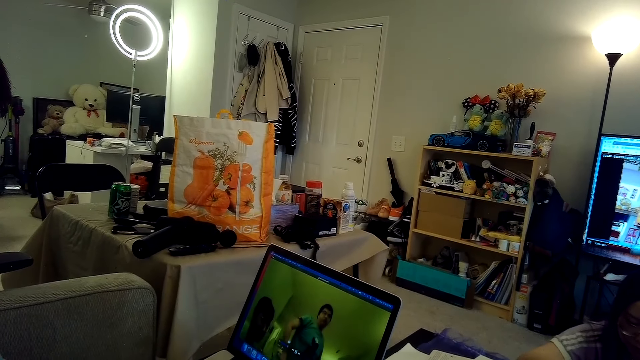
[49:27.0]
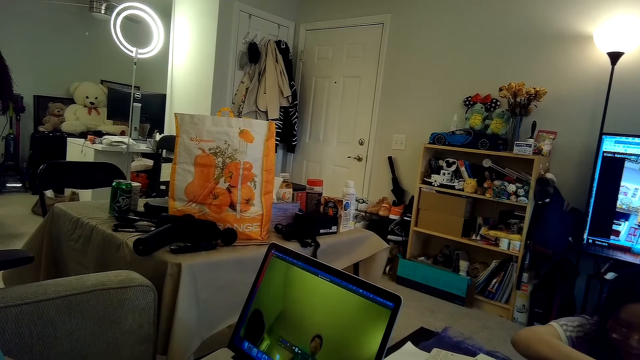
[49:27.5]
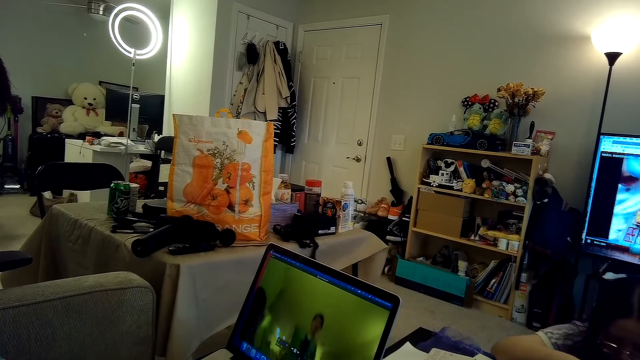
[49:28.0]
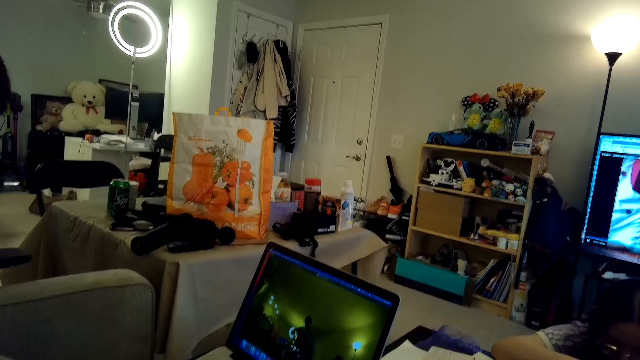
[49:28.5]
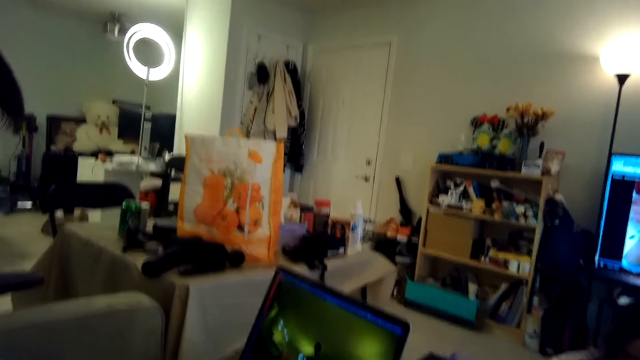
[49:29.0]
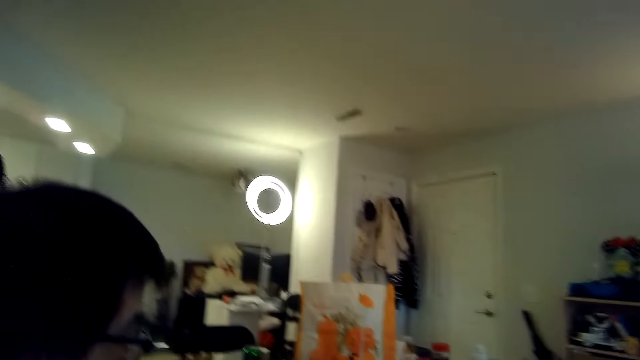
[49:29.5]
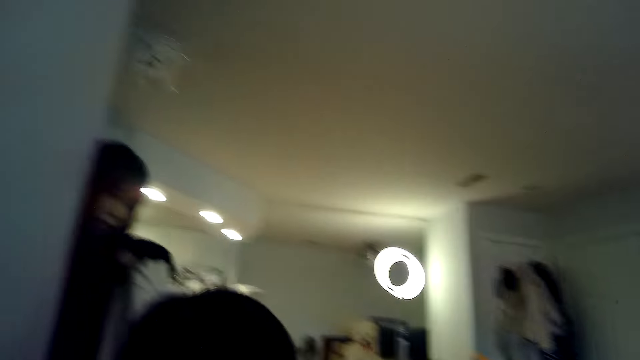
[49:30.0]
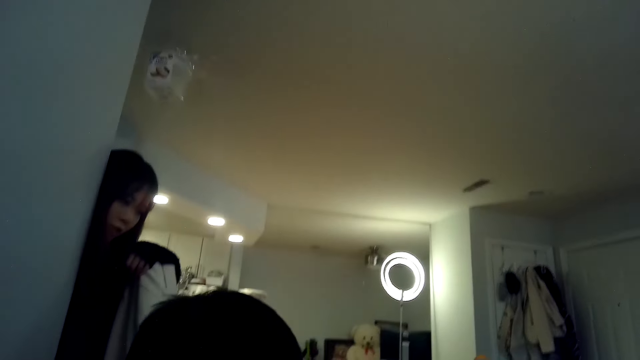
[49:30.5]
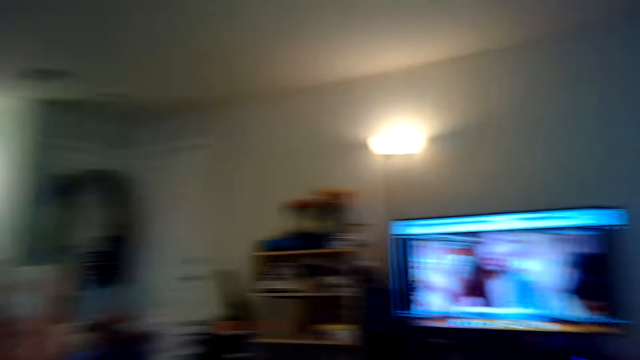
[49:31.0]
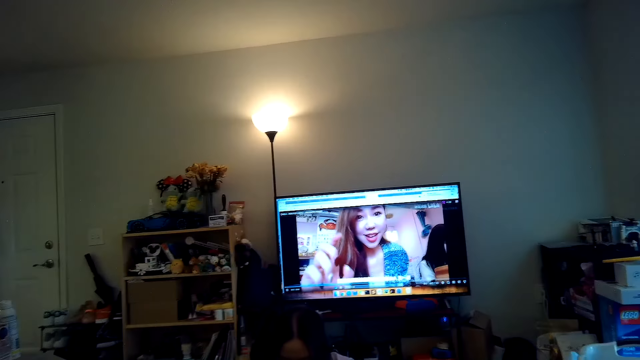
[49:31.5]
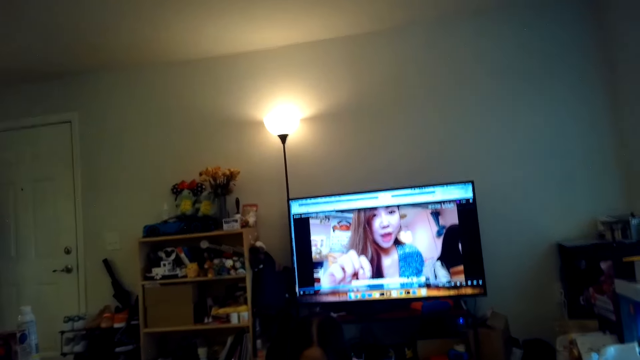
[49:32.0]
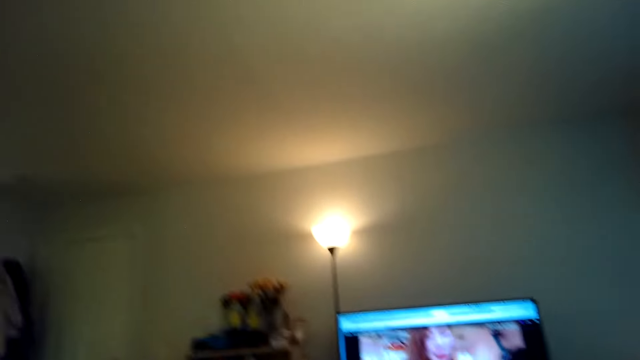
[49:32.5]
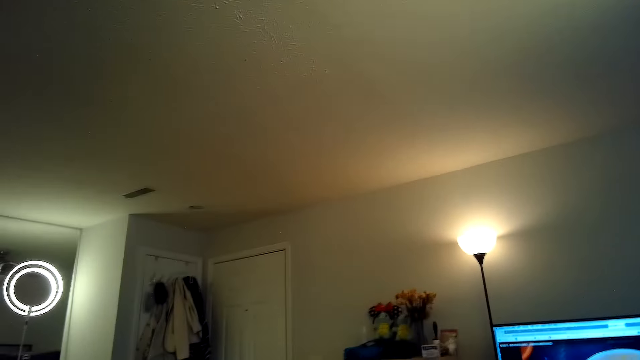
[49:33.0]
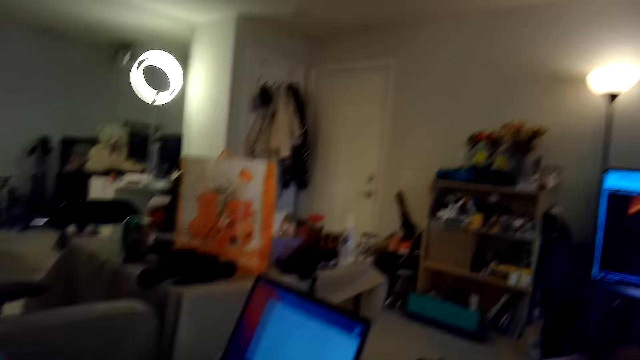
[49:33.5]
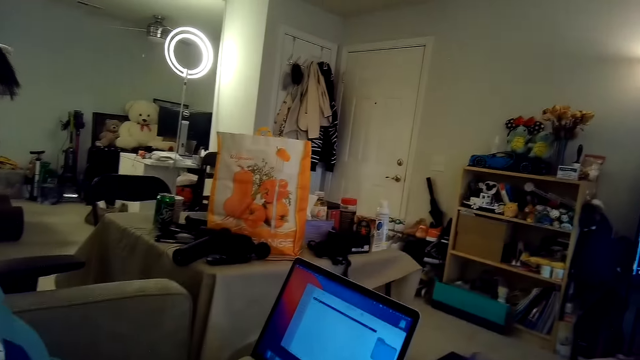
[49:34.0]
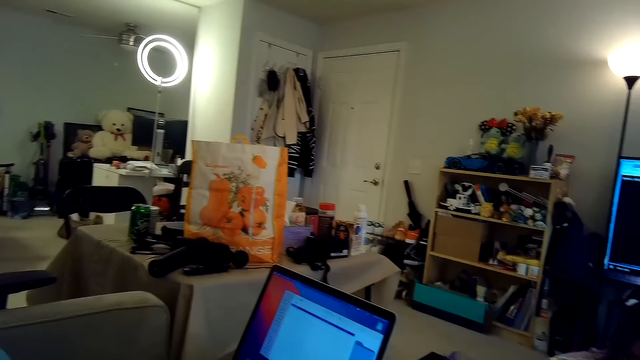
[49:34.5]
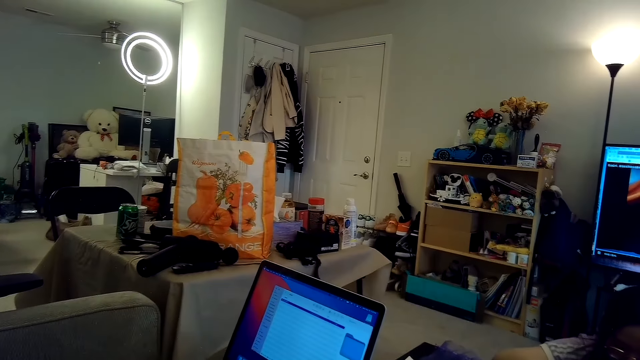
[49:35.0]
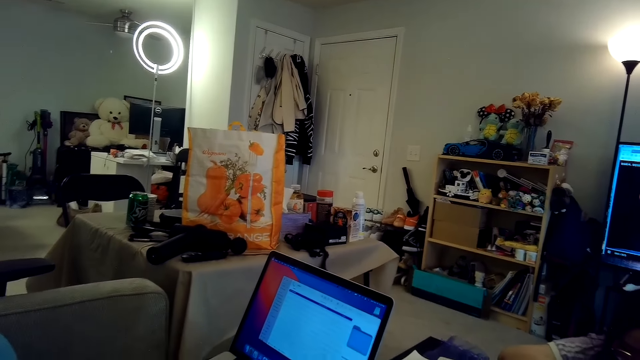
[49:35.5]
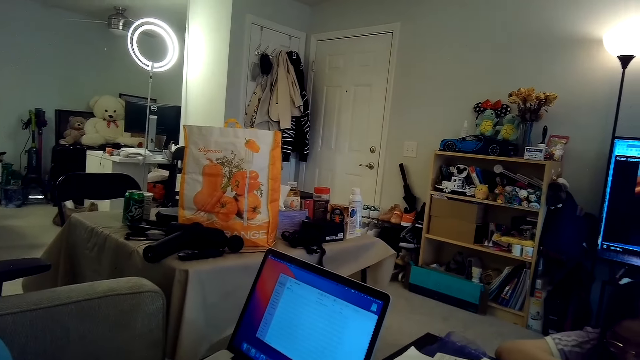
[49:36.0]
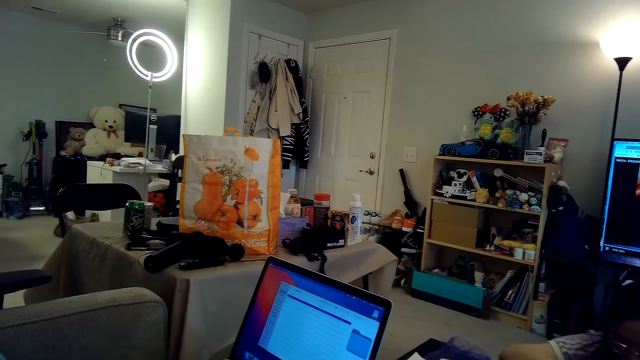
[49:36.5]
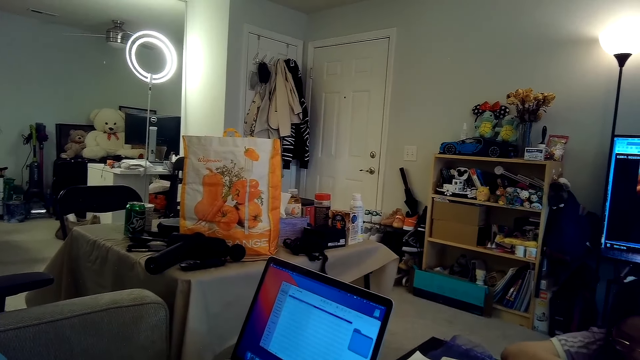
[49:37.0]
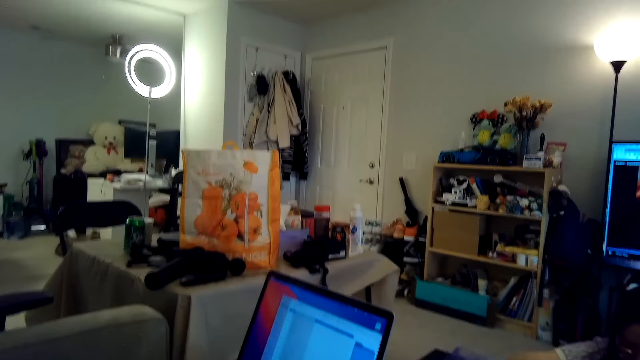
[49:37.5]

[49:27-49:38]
The camera wearer looks around. They stare at the TV. They look around. They stare at the laptop.

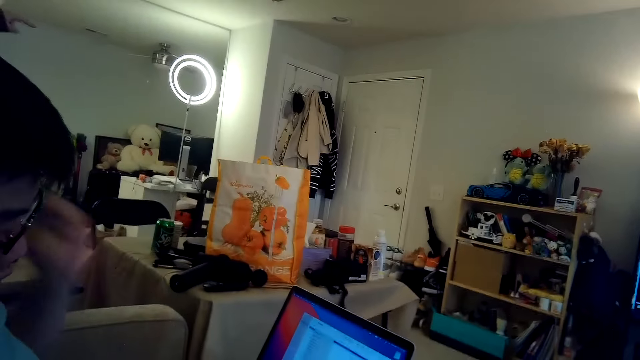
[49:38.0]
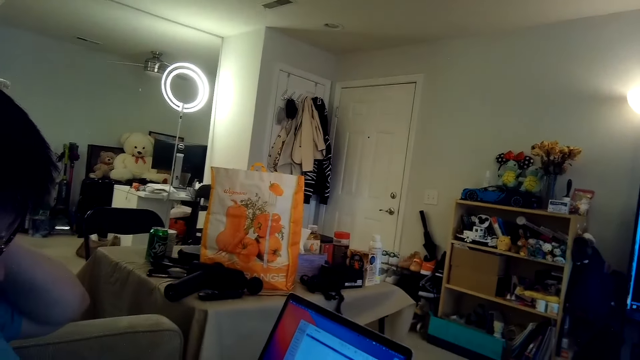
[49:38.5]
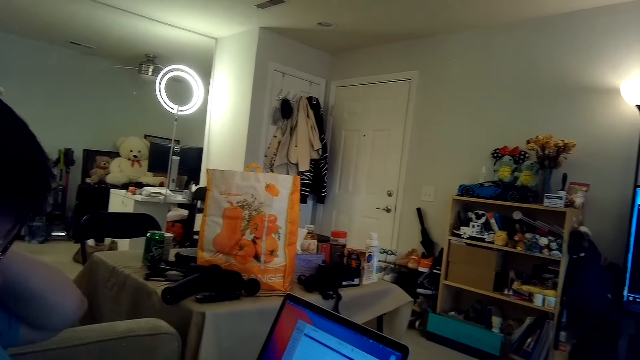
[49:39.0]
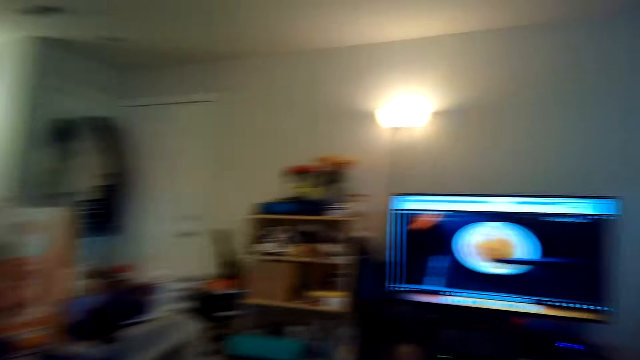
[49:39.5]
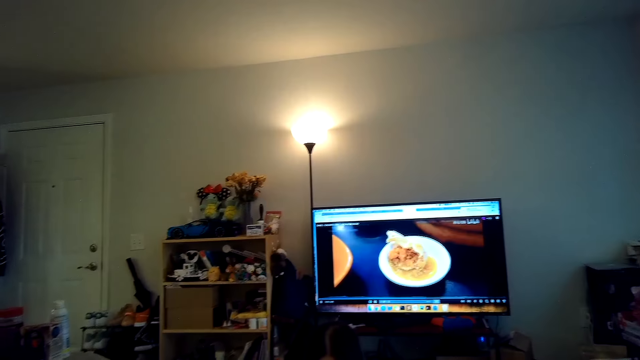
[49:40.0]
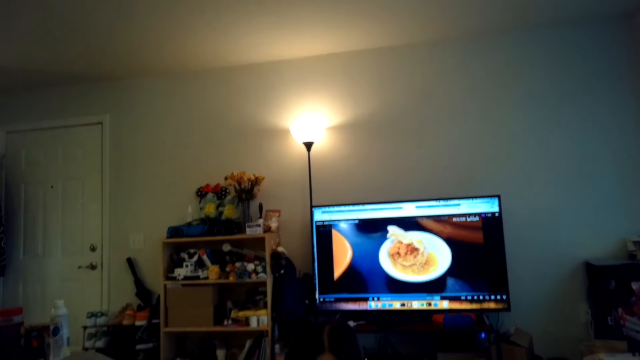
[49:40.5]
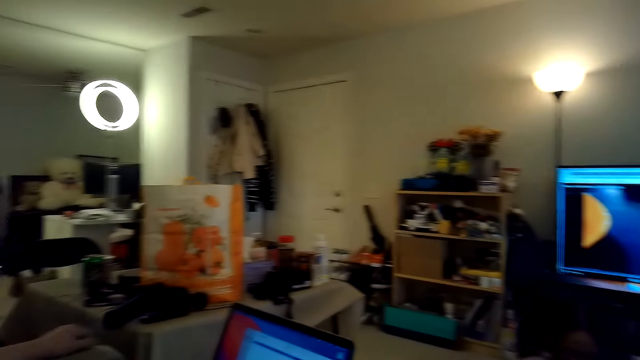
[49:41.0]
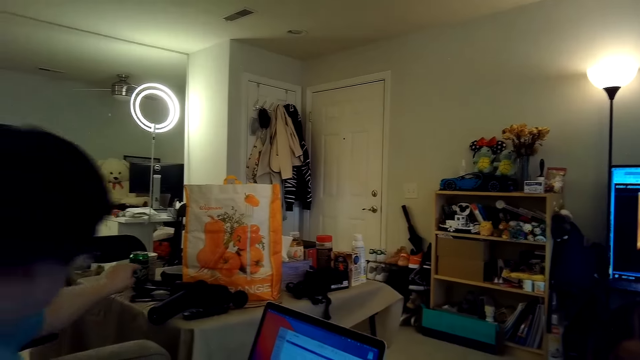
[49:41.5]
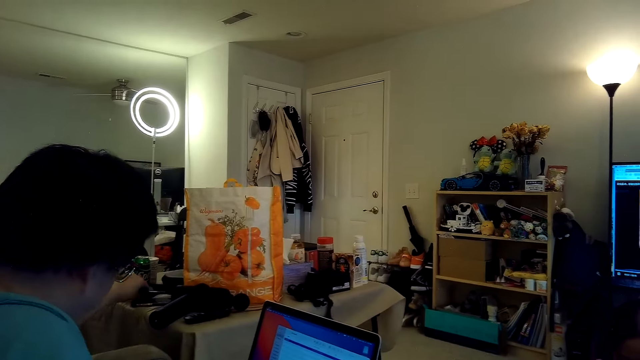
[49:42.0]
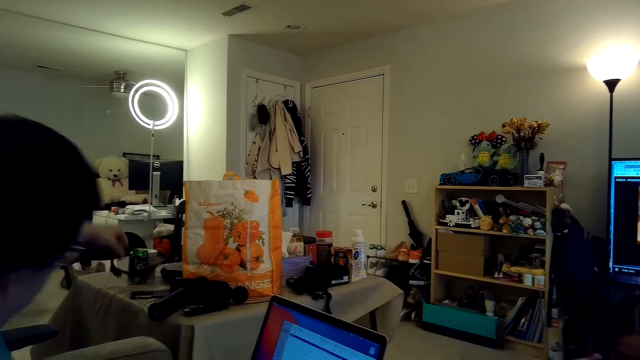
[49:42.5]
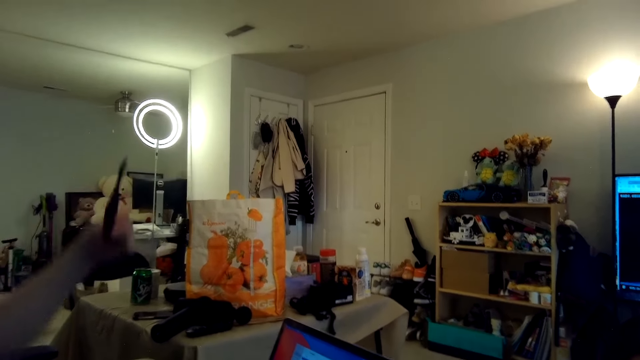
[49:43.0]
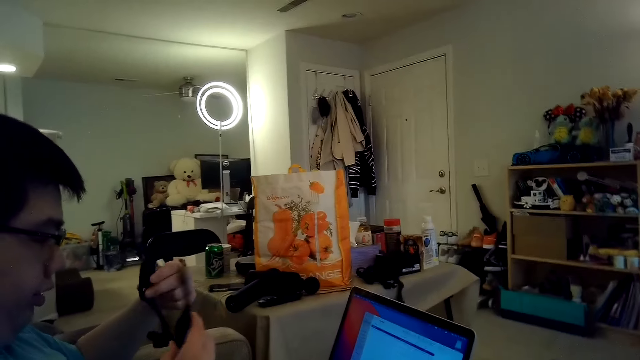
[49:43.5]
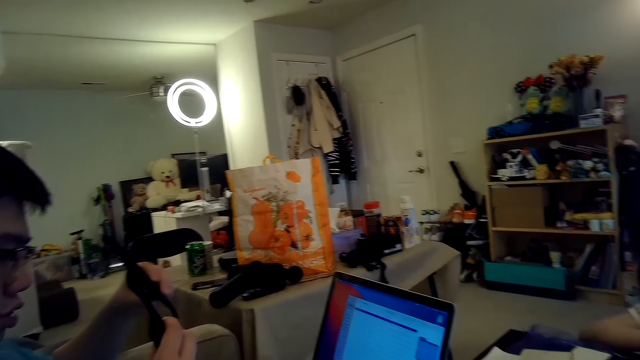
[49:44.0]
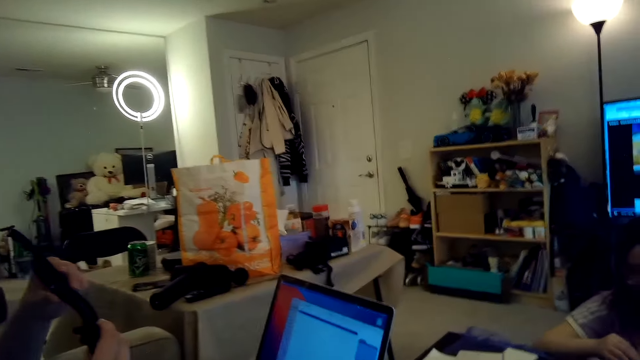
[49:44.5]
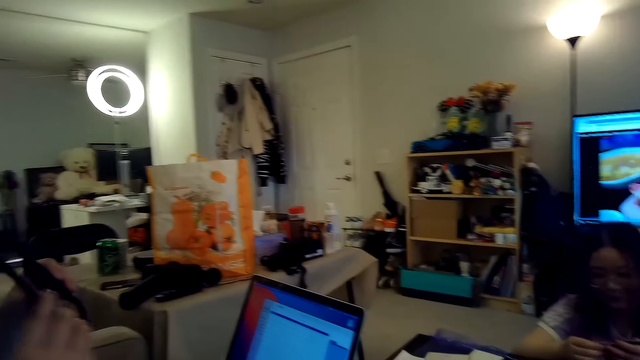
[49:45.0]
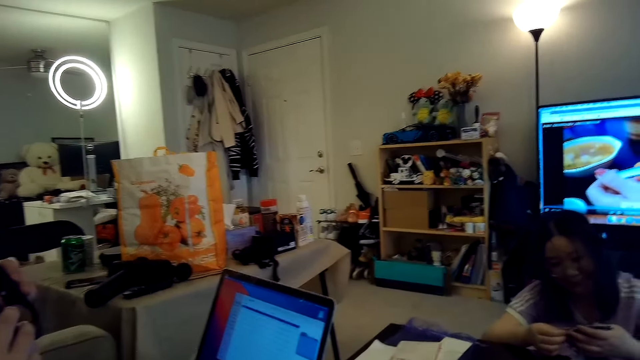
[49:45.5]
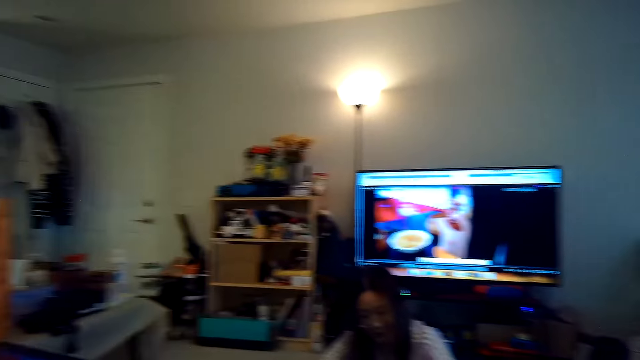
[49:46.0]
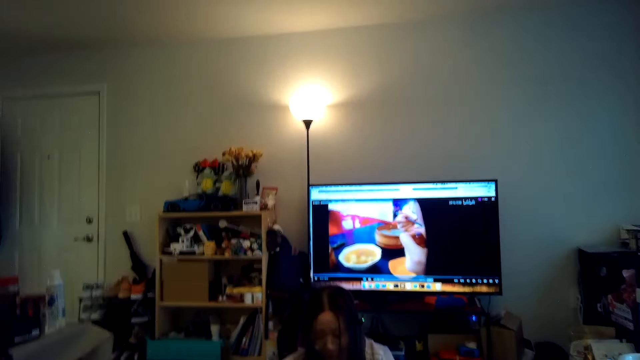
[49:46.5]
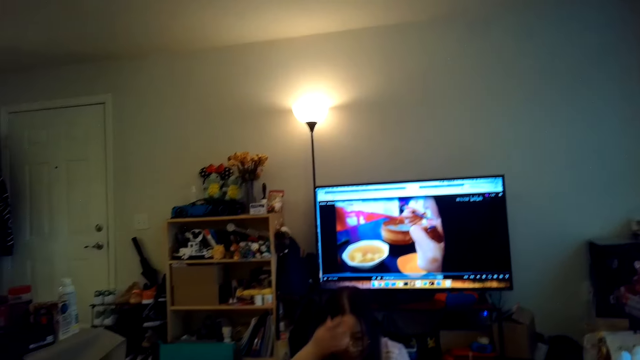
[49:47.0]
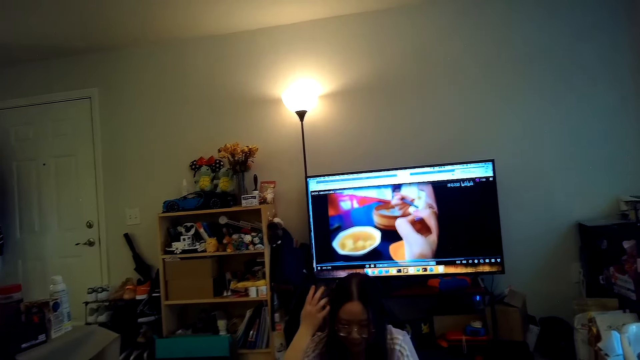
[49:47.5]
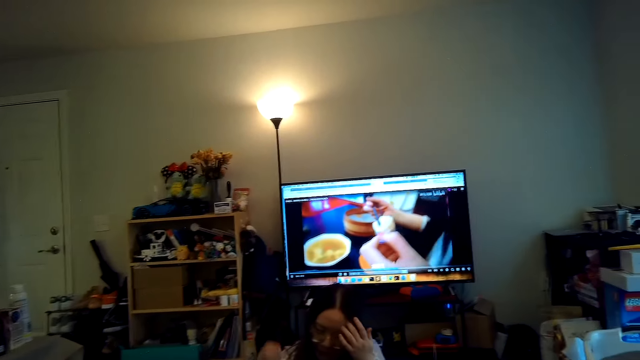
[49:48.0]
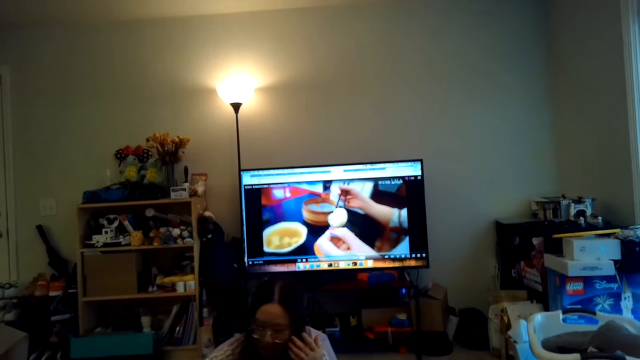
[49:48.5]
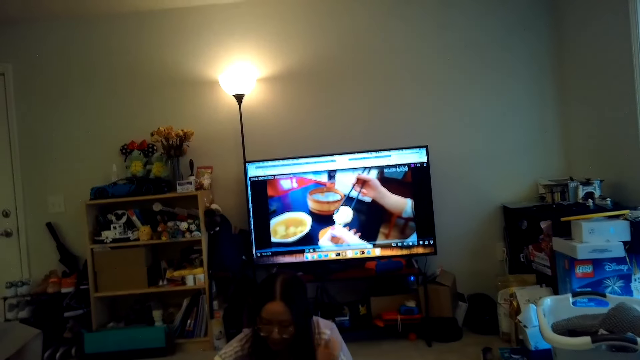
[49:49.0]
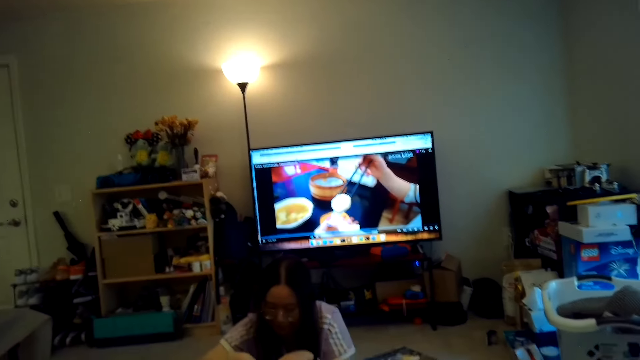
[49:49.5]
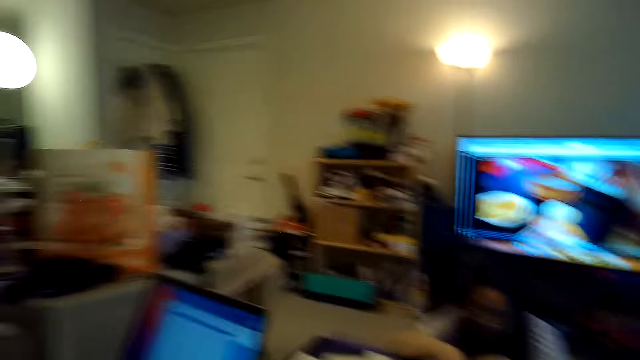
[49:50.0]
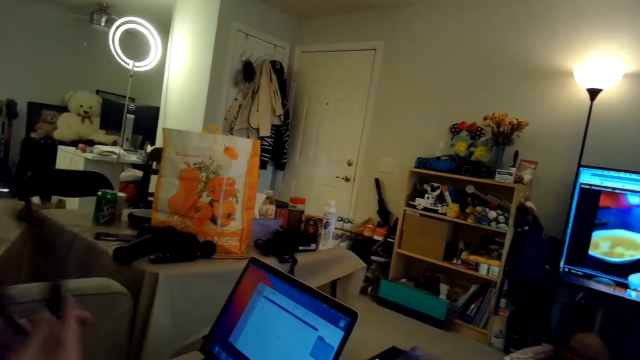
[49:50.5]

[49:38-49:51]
A person operates the laptop. The camera wearer stares at the TV. Another person picks up the camera from the table and stares at the camera. The first person dialogues with the camera wearer. A third person plays with a puzzle on the table. A person talks.
